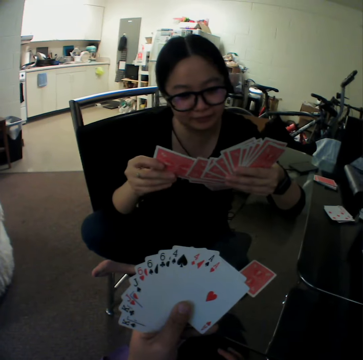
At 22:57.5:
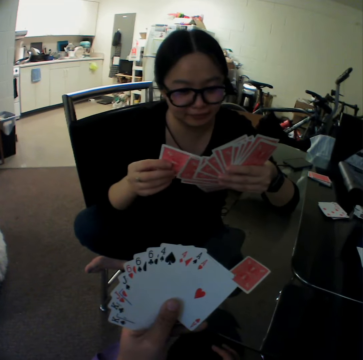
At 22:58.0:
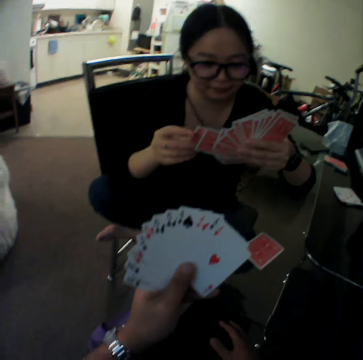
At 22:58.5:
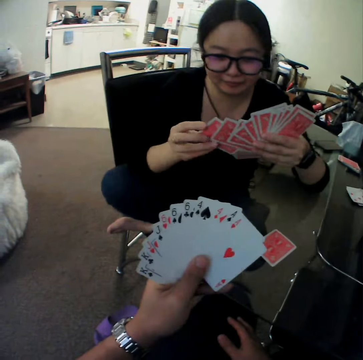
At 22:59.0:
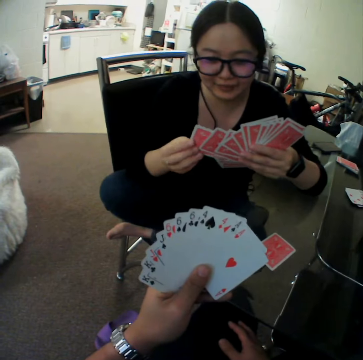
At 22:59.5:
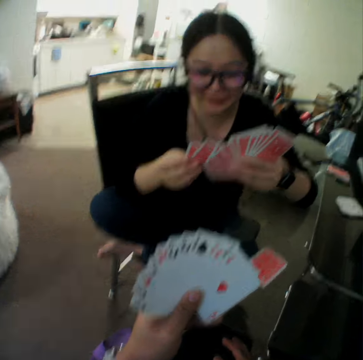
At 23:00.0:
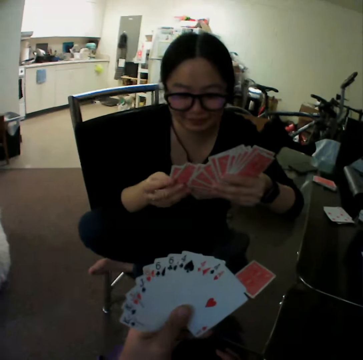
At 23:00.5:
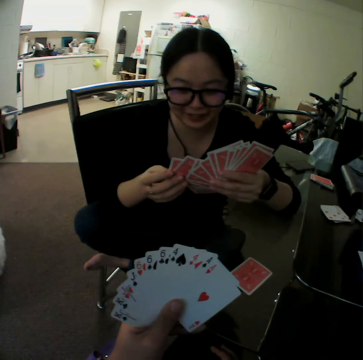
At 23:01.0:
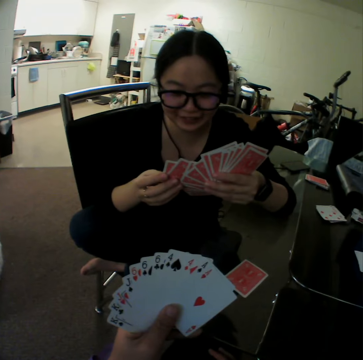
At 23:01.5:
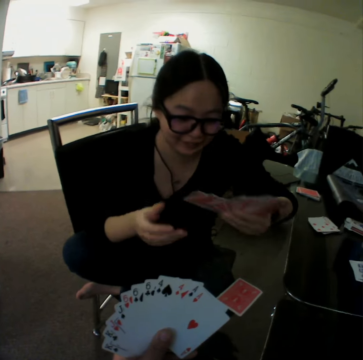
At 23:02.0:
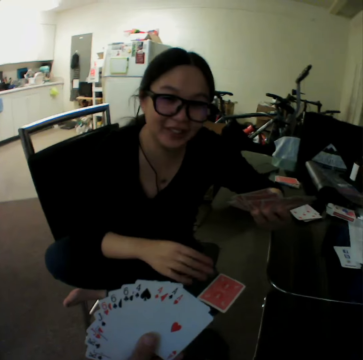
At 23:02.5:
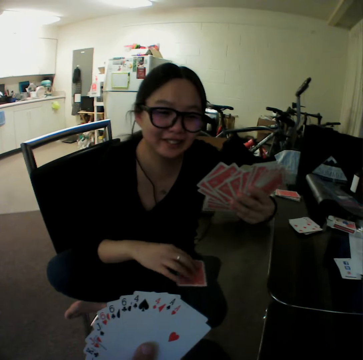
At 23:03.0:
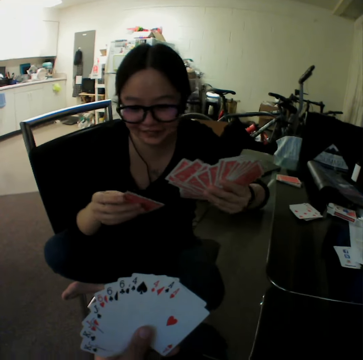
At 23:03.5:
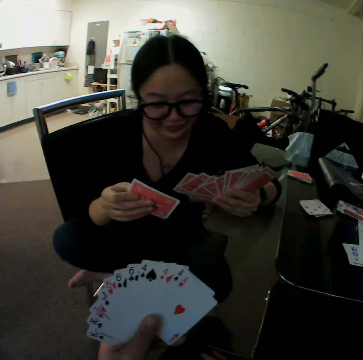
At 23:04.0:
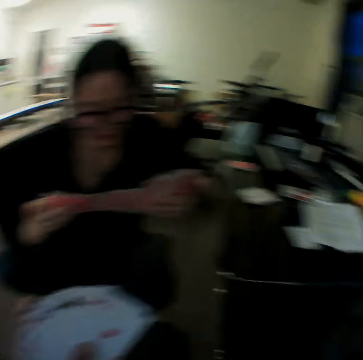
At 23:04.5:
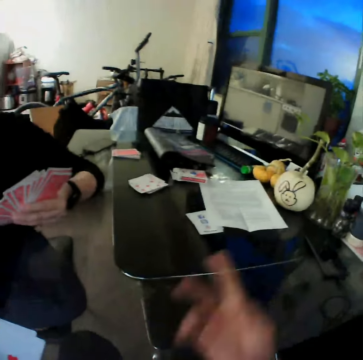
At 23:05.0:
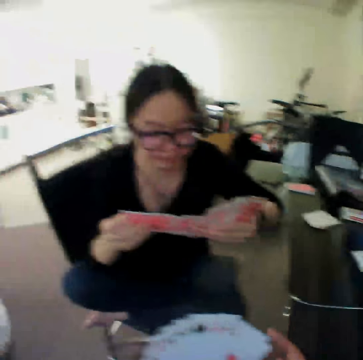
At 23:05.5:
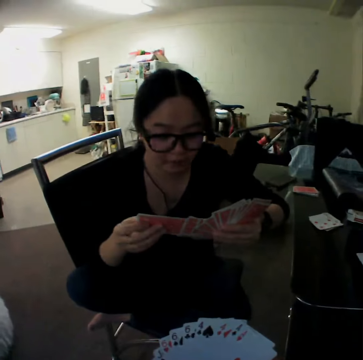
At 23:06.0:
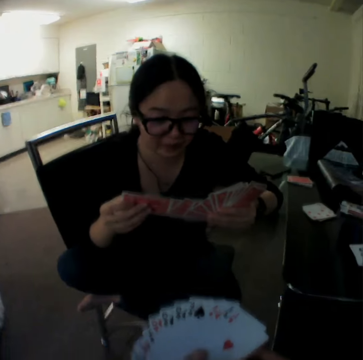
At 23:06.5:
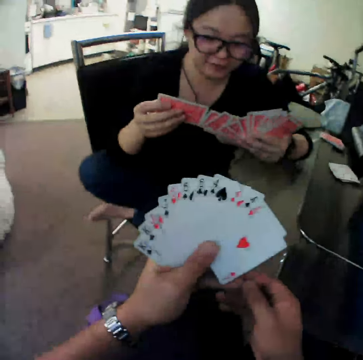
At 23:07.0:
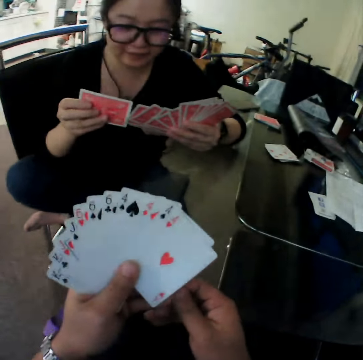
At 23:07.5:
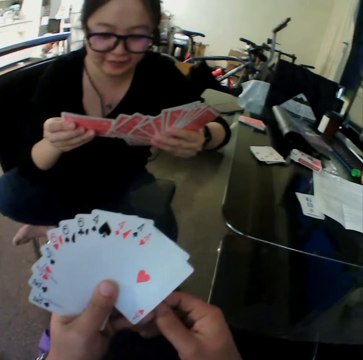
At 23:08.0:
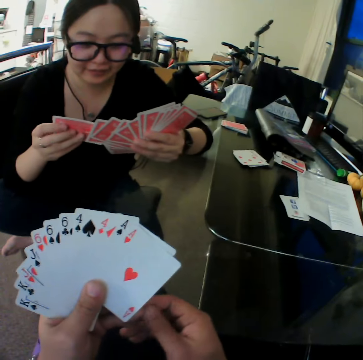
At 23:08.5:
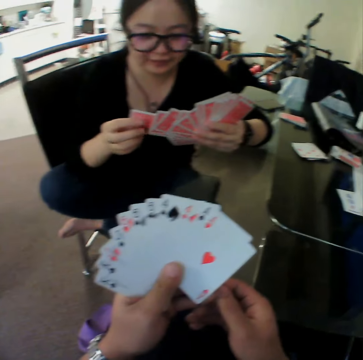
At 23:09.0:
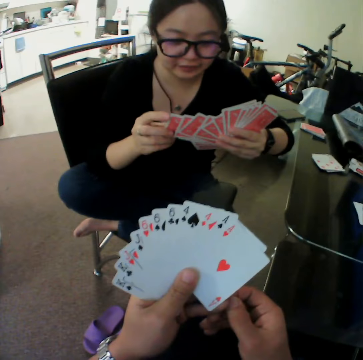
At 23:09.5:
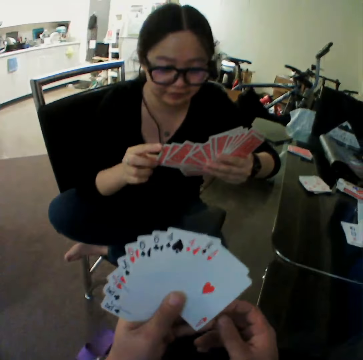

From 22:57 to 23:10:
The woman looks through the cards. She picks the cards from the table with her right hand. The camera wearer points on the paper.

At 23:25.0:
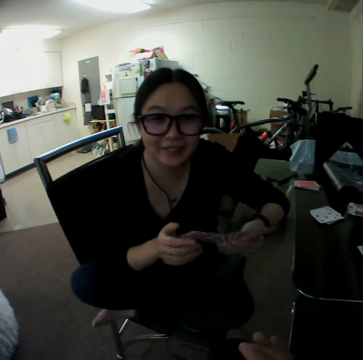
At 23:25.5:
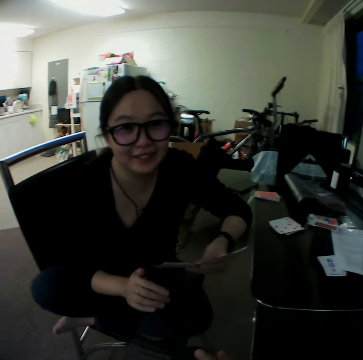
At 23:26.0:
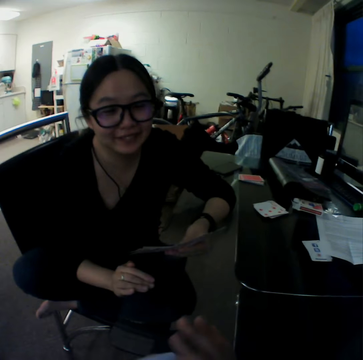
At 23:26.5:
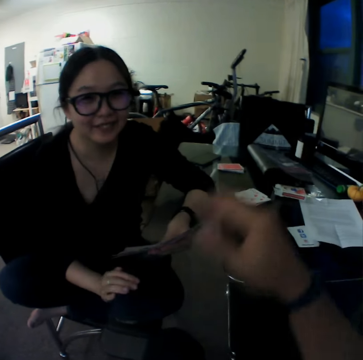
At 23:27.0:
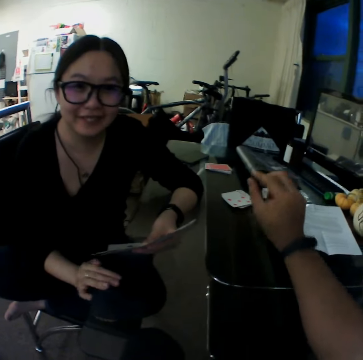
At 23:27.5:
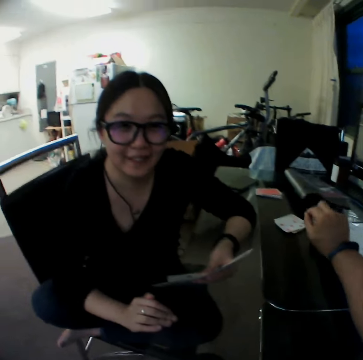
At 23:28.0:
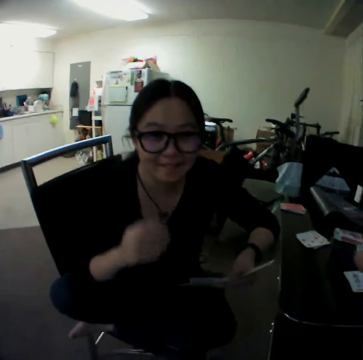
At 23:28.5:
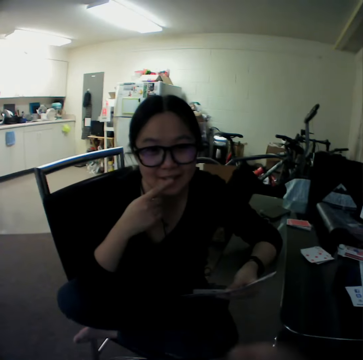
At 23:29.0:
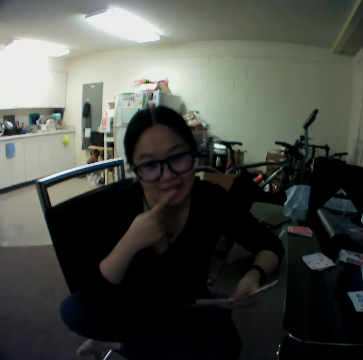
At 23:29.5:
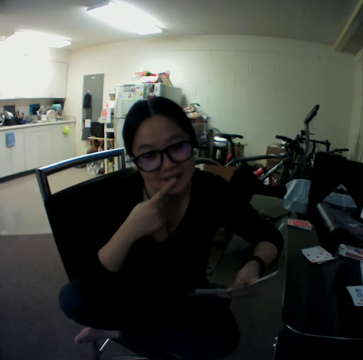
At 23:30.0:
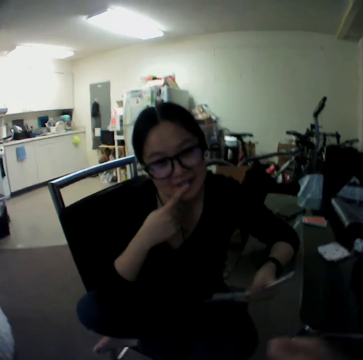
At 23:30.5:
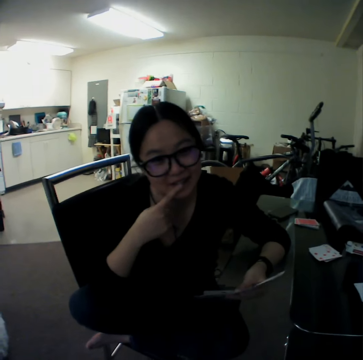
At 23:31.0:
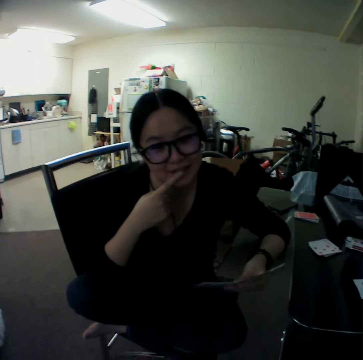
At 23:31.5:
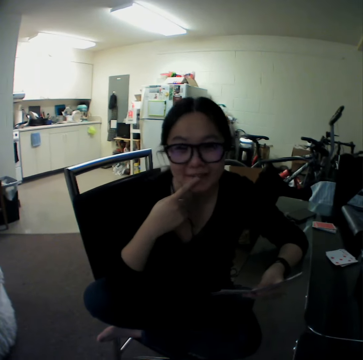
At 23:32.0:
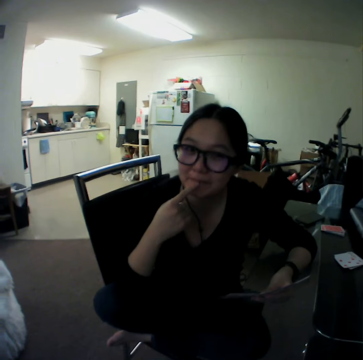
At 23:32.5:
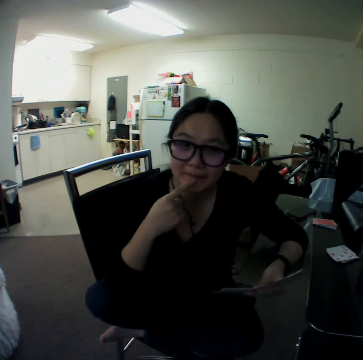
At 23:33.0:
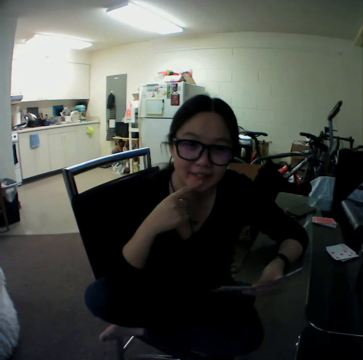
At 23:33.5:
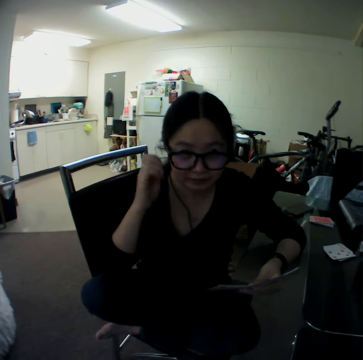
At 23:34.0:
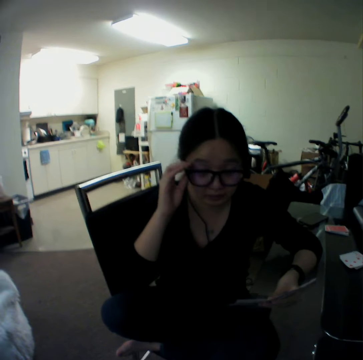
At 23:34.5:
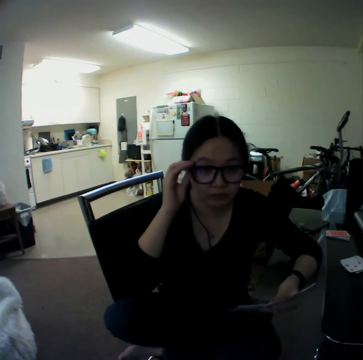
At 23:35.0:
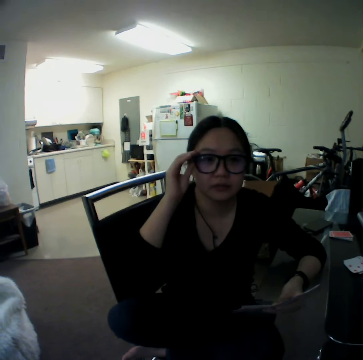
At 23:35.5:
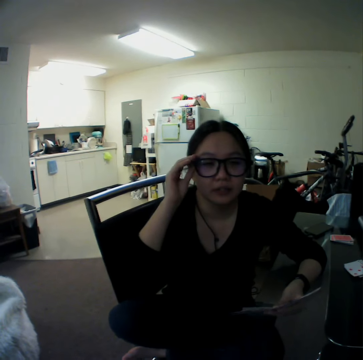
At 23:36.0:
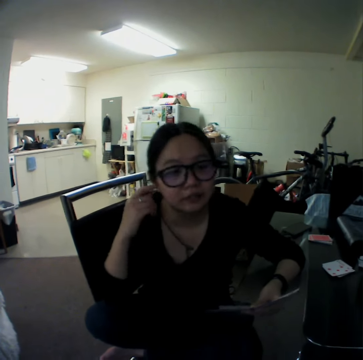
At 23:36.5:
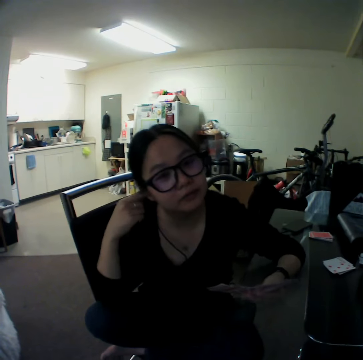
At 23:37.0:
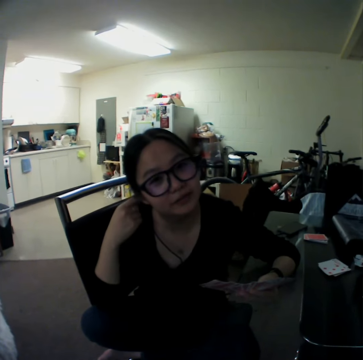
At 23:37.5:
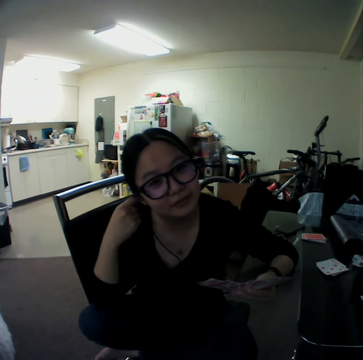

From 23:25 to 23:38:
The camera wearer gesticulates to the woman with his right hand. The woman bites her finger. She adjusts her eye glasses with her right hand.

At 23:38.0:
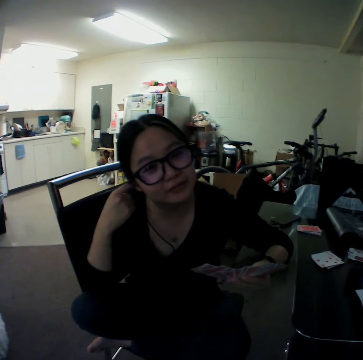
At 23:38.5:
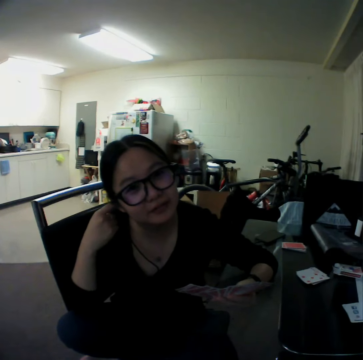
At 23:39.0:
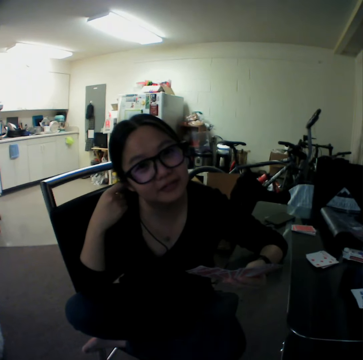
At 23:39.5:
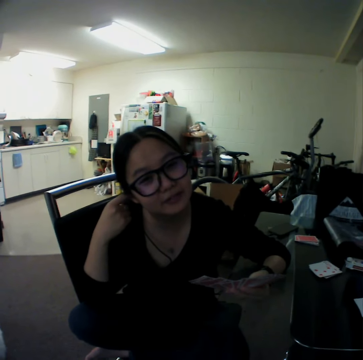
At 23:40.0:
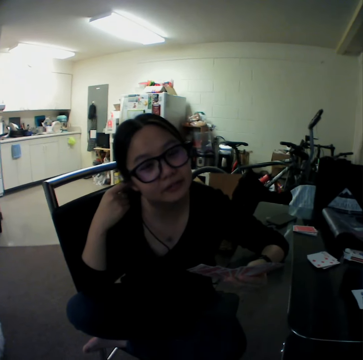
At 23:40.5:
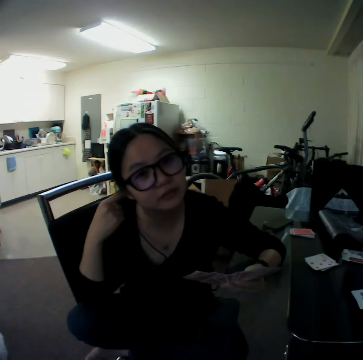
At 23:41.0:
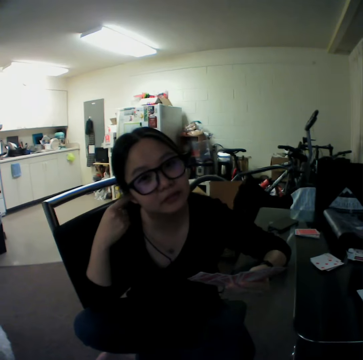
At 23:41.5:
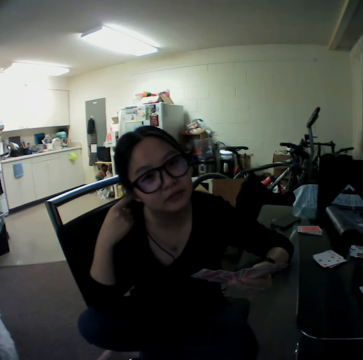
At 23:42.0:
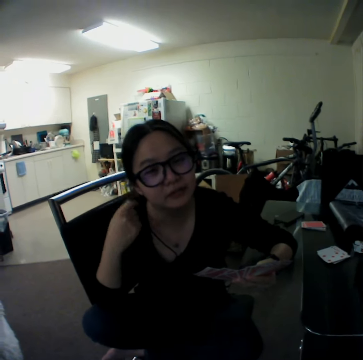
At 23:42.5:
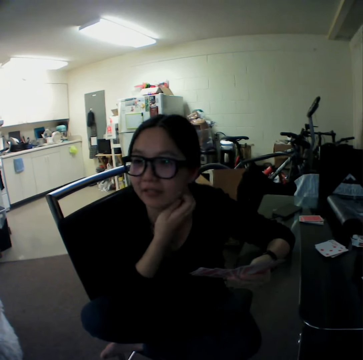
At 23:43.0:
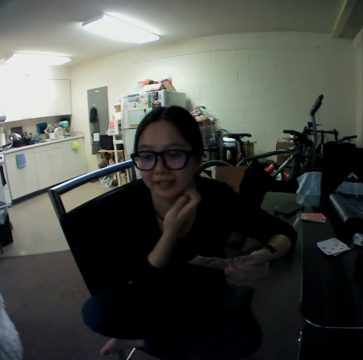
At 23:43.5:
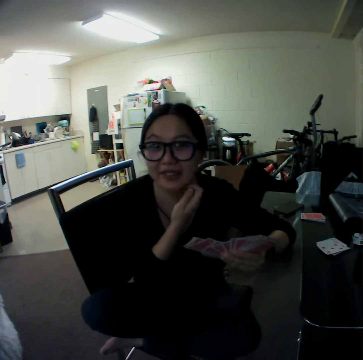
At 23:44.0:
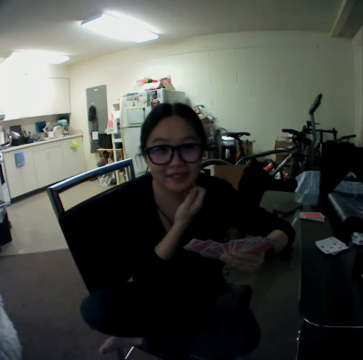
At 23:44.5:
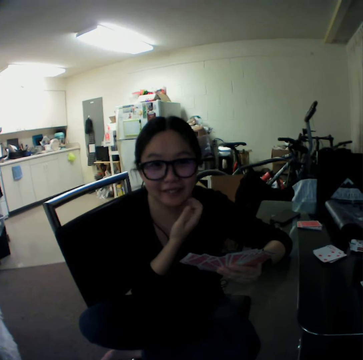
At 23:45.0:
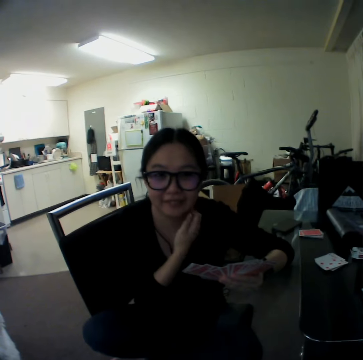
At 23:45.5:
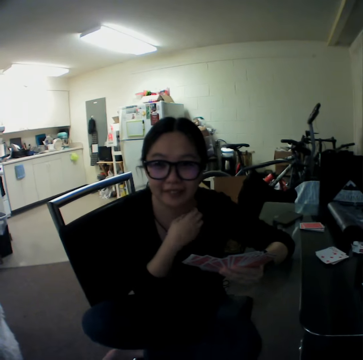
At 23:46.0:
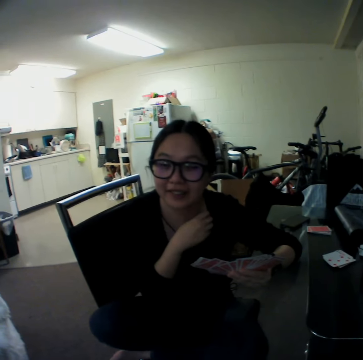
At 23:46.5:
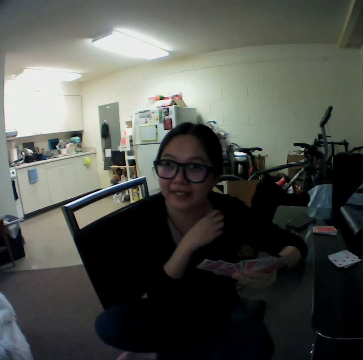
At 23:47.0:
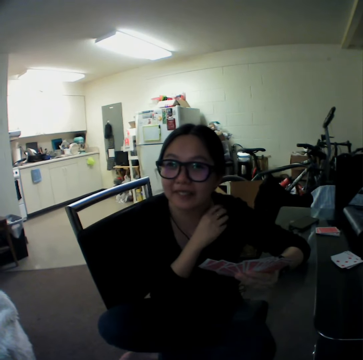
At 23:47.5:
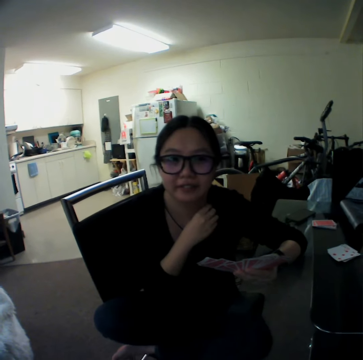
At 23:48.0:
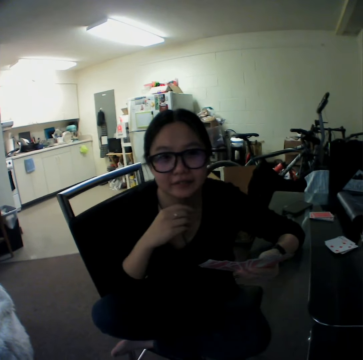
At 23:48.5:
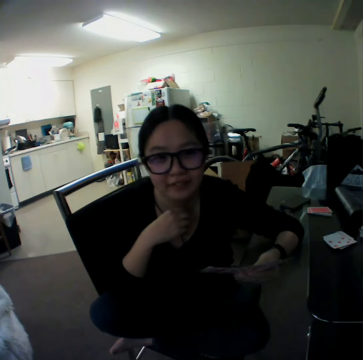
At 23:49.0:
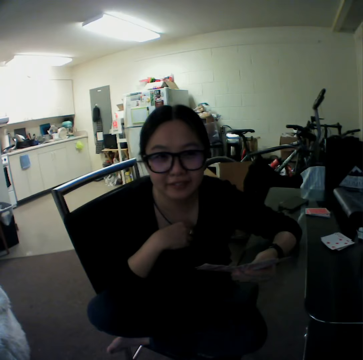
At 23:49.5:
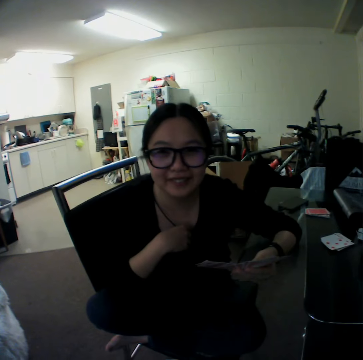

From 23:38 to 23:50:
A woman scratches her chin.
